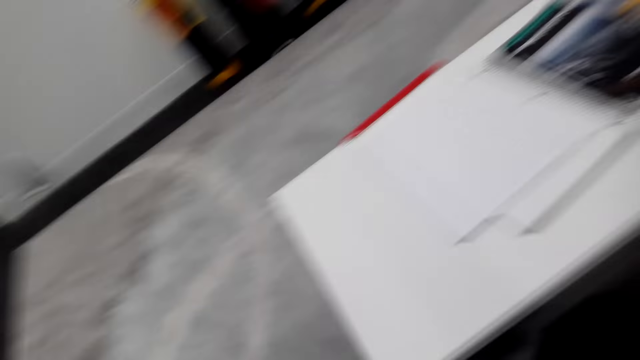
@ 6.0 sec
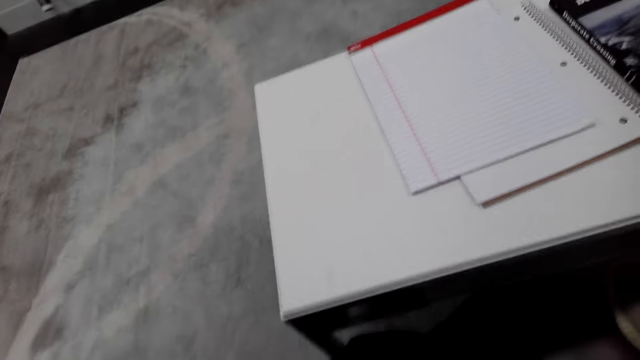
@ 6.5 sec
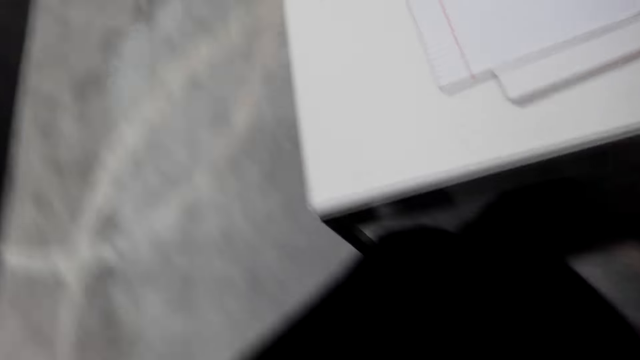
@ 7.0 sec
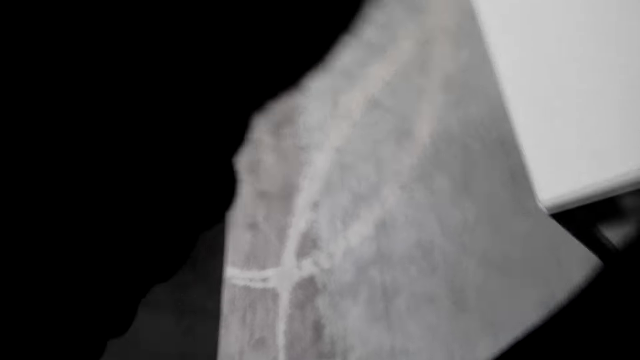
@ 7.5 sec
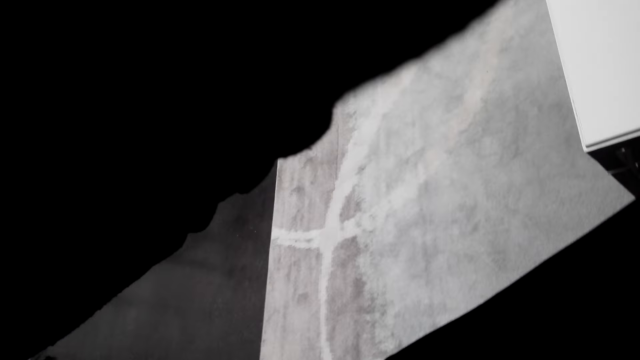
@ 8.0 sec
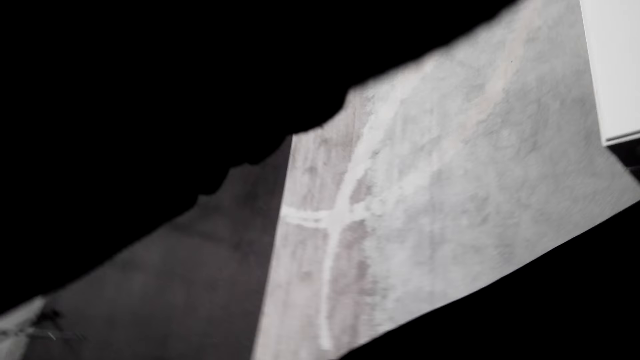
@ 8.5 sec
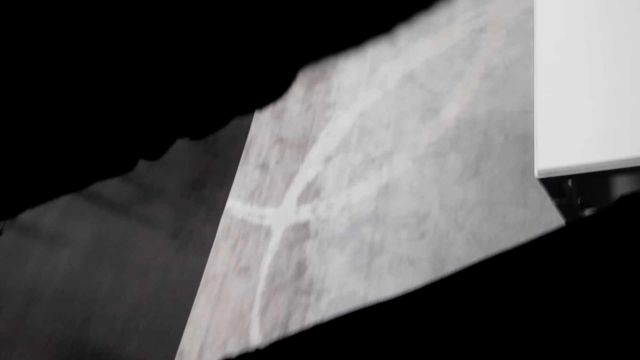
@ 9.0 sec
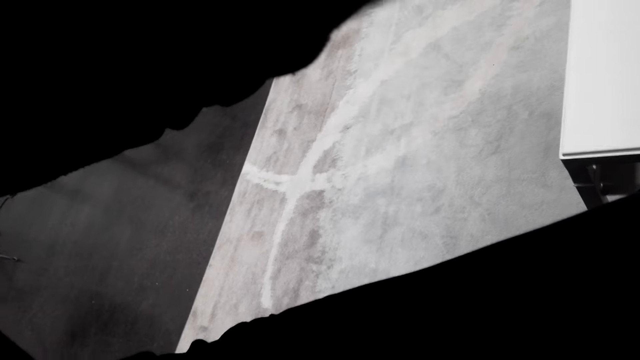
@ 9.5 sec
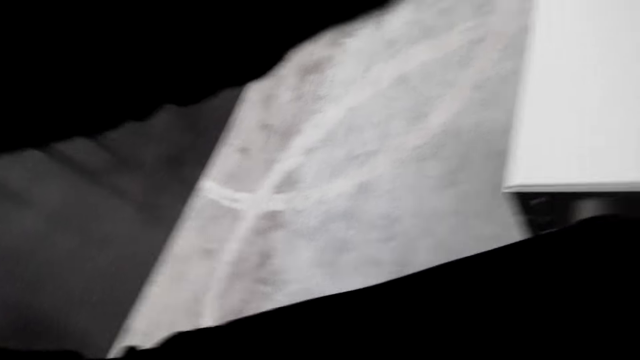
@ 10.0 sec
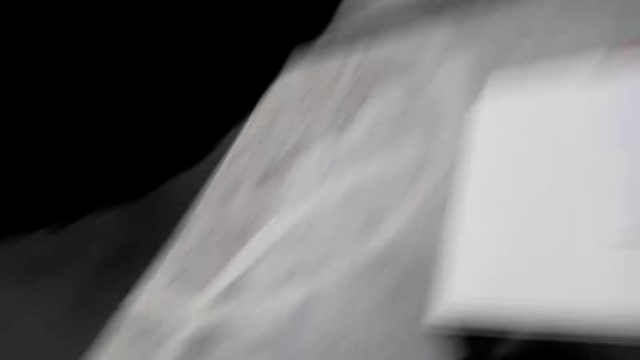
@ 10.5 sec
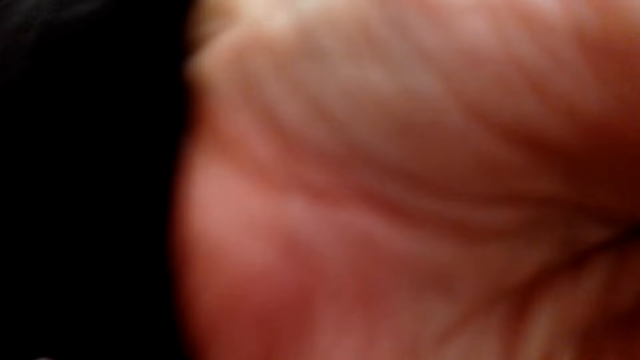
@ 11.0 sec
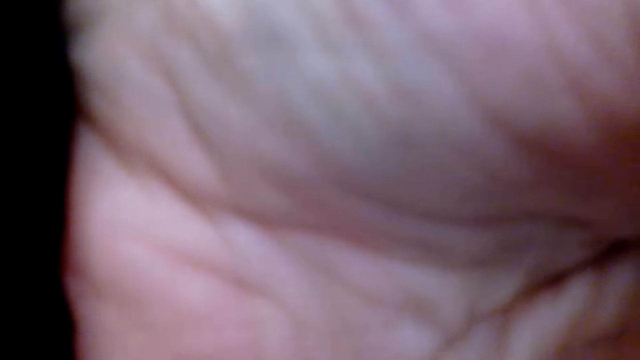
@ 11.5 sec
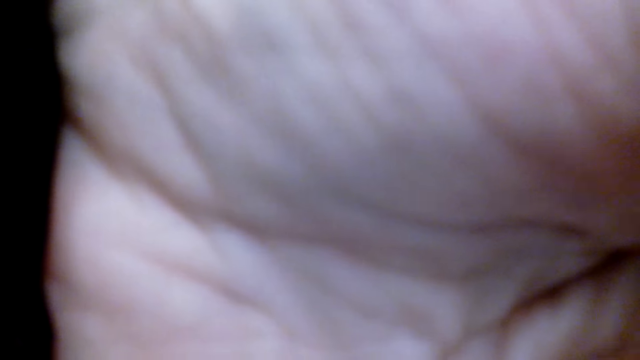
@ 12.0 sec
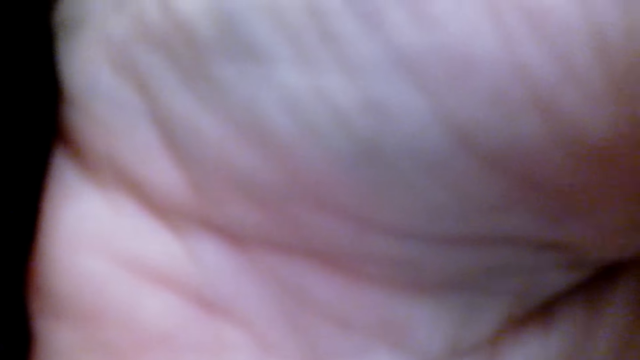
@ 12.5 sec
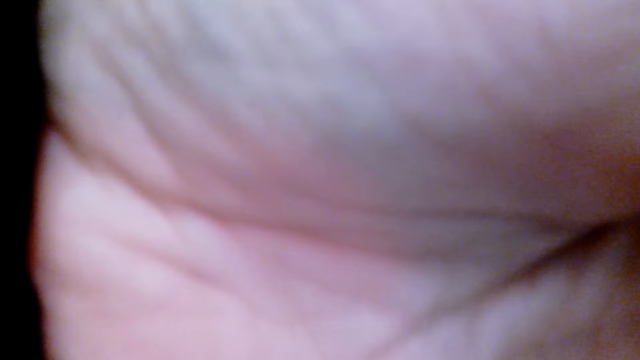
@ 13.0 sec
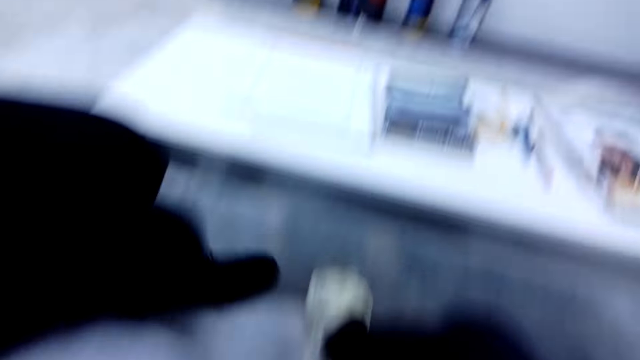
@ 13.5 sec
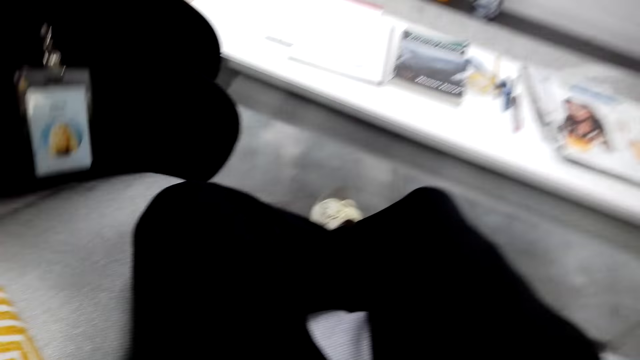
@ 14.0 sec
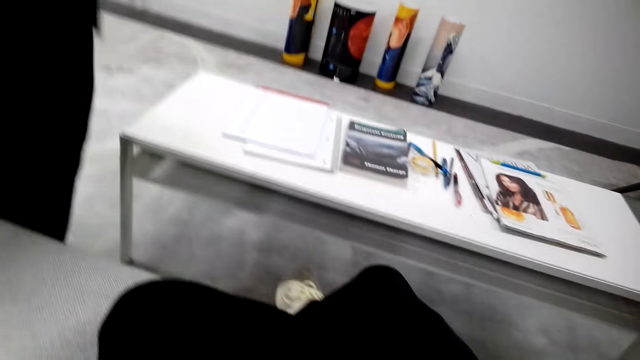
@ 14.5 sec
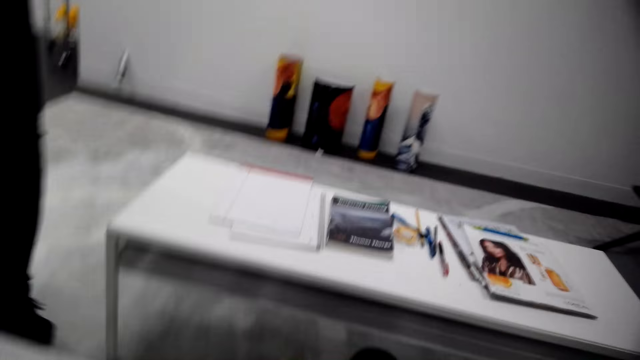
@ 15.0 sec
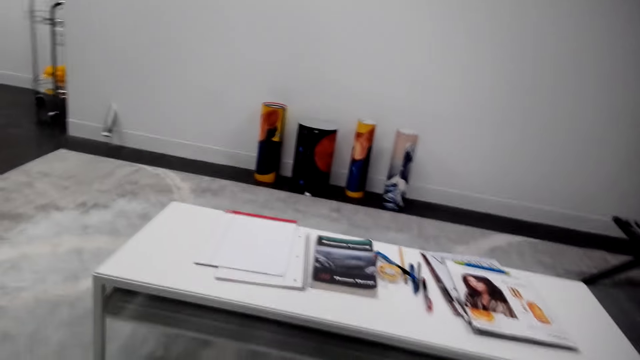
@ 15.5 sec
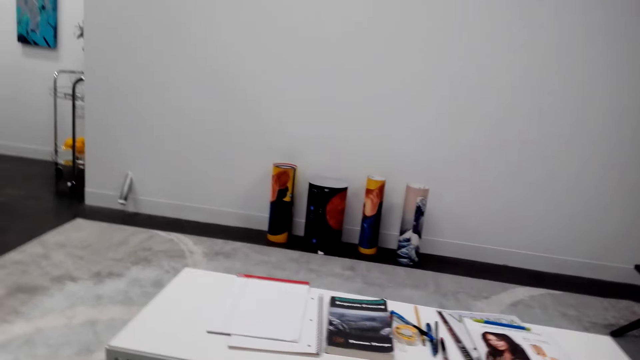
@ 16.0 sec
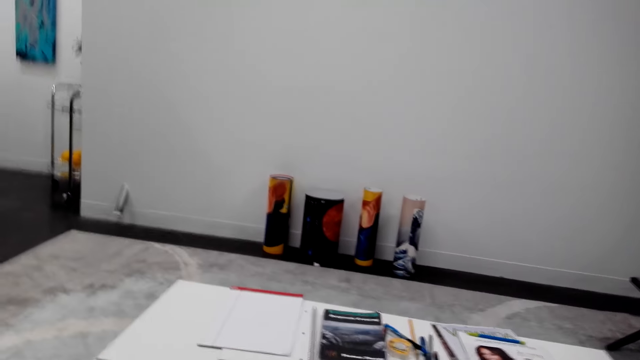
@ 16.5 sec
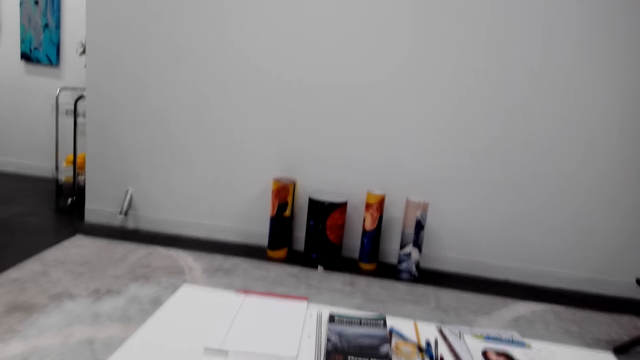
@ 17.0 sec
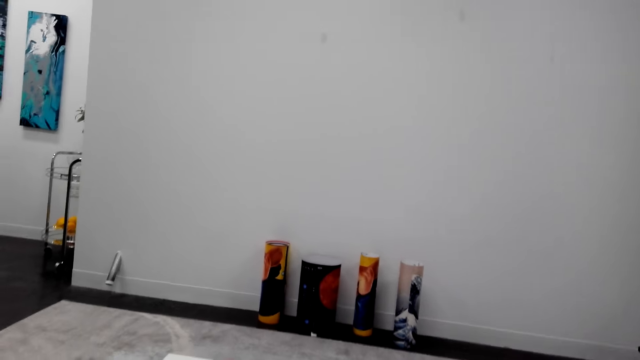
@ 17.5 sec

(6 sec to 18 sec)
A person adjusts the head camera for the camera wearer. The camera wearer touches the pogocam. The person removes a hand from the camera of the camera wearer. The person stands up and walks around.

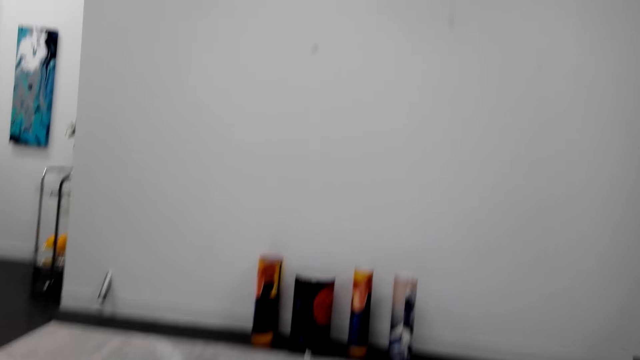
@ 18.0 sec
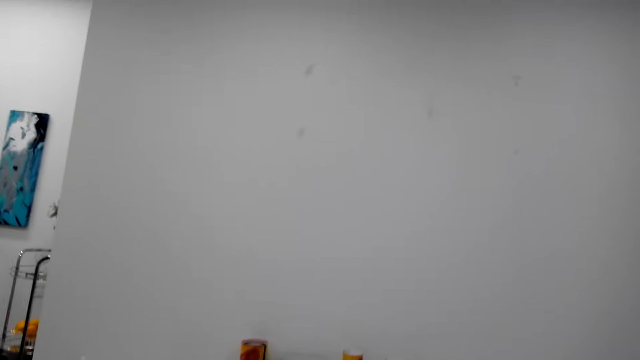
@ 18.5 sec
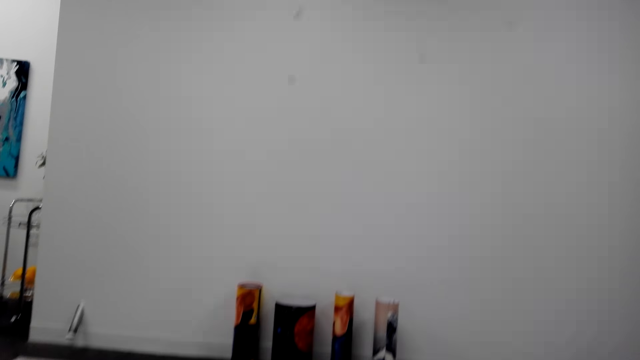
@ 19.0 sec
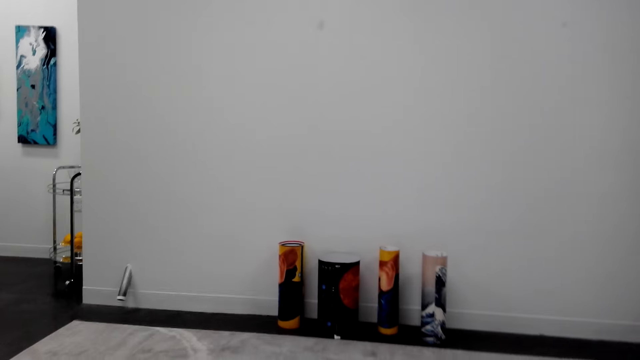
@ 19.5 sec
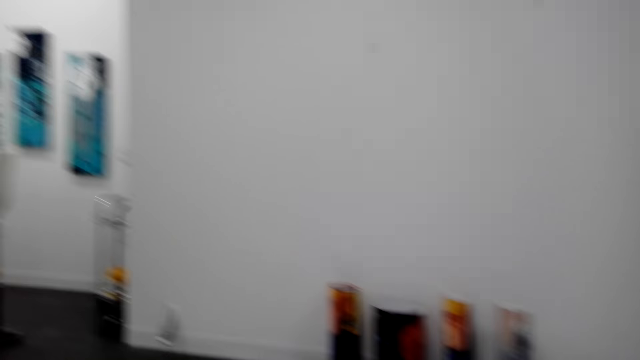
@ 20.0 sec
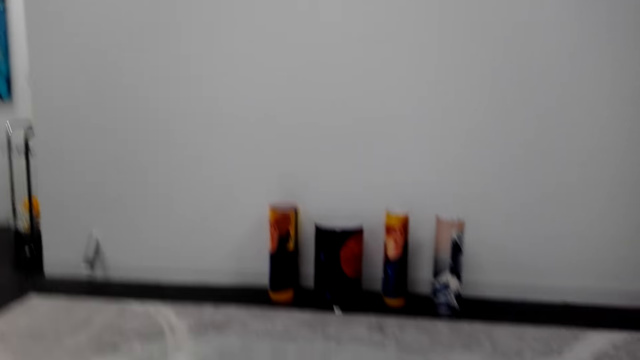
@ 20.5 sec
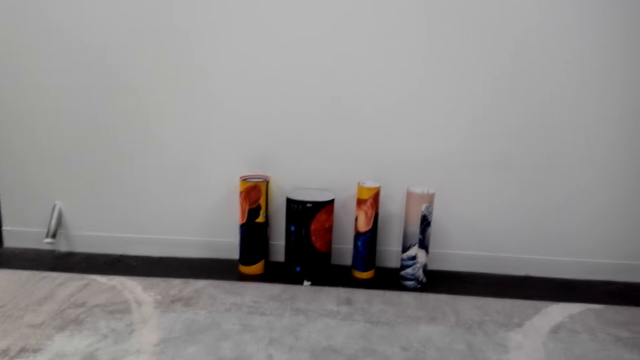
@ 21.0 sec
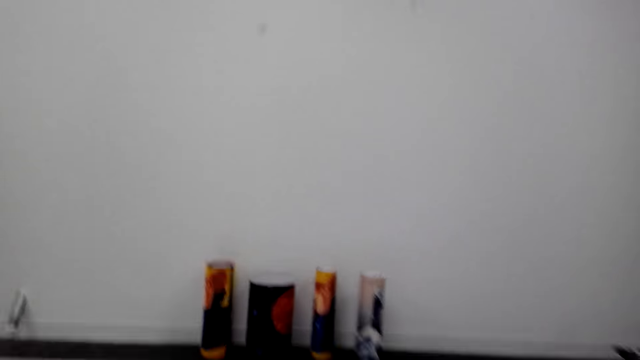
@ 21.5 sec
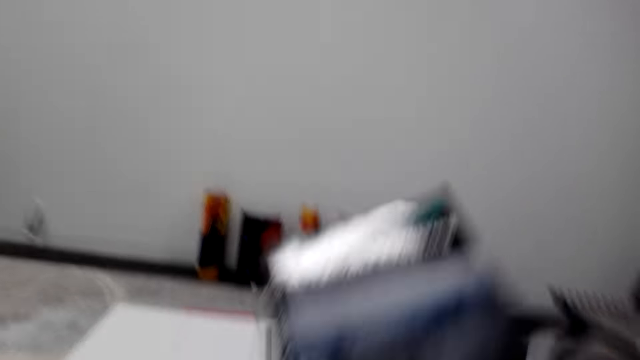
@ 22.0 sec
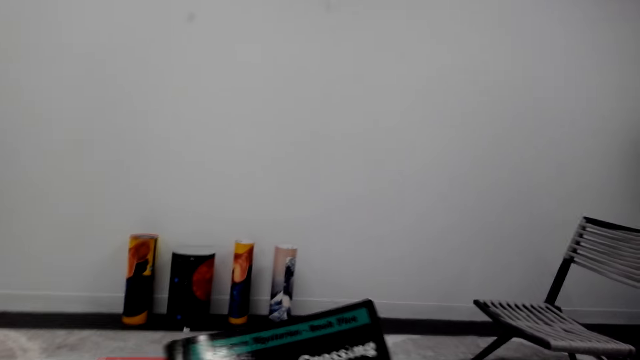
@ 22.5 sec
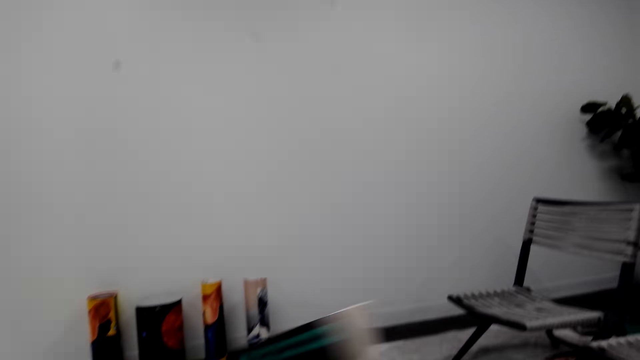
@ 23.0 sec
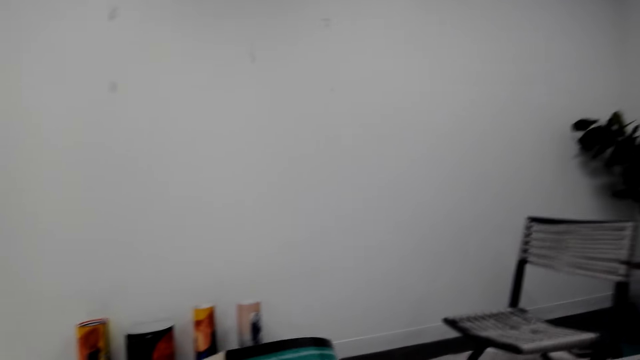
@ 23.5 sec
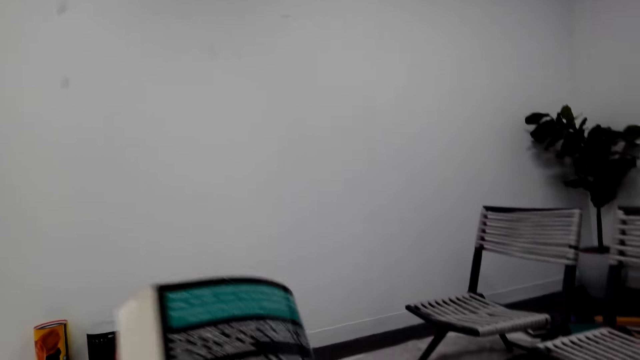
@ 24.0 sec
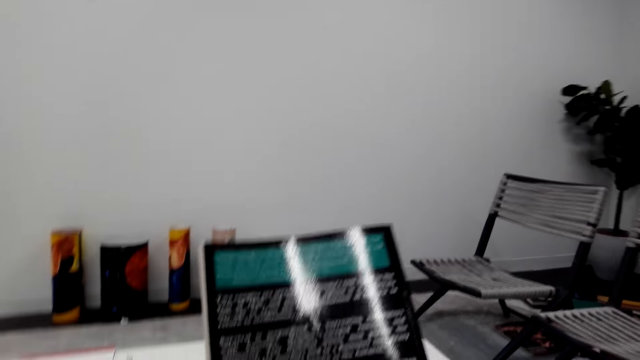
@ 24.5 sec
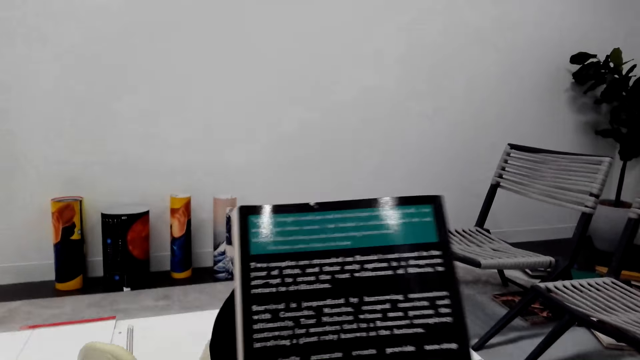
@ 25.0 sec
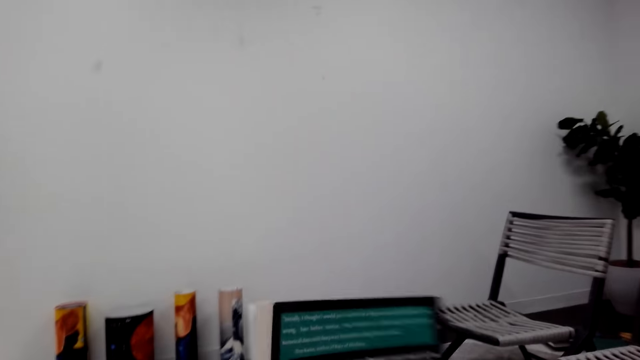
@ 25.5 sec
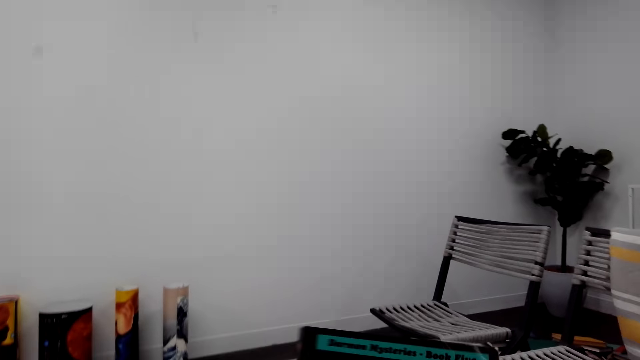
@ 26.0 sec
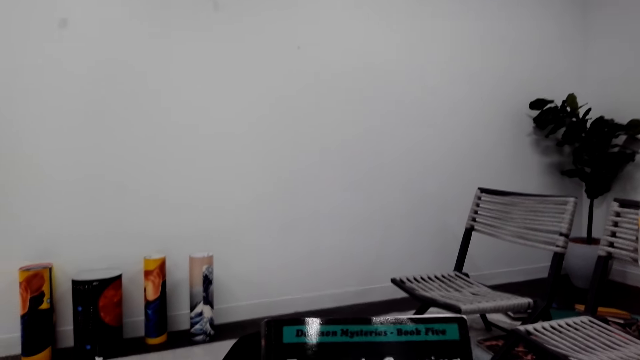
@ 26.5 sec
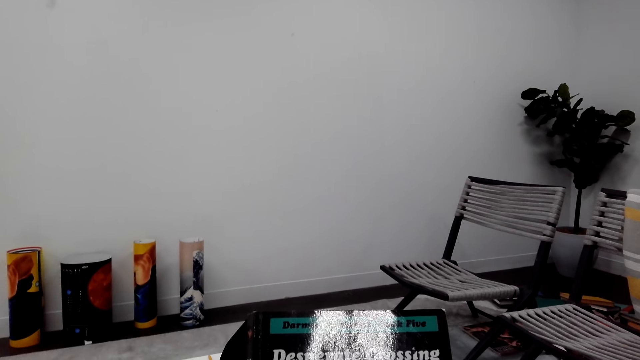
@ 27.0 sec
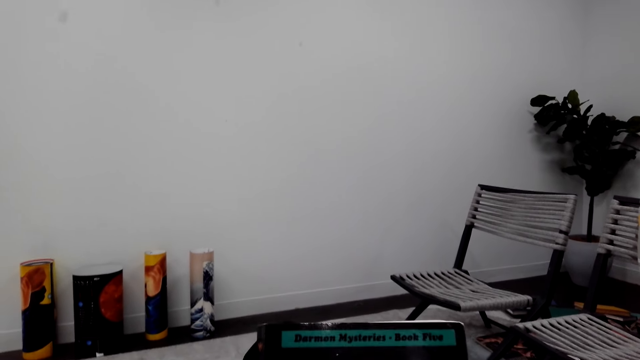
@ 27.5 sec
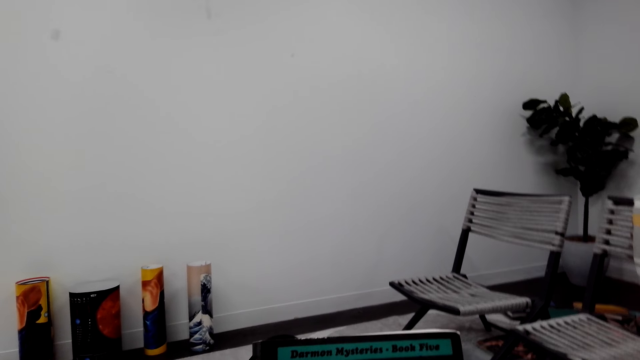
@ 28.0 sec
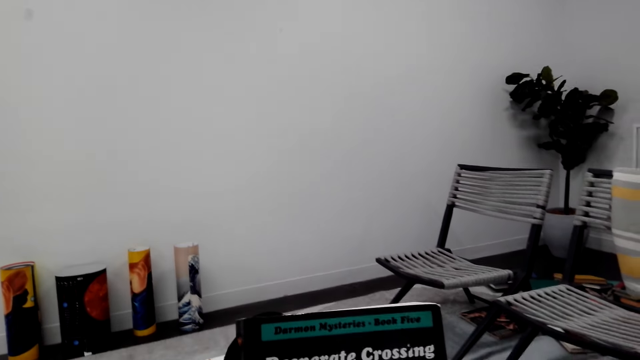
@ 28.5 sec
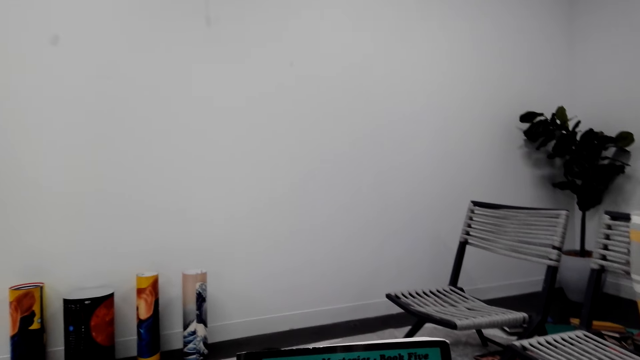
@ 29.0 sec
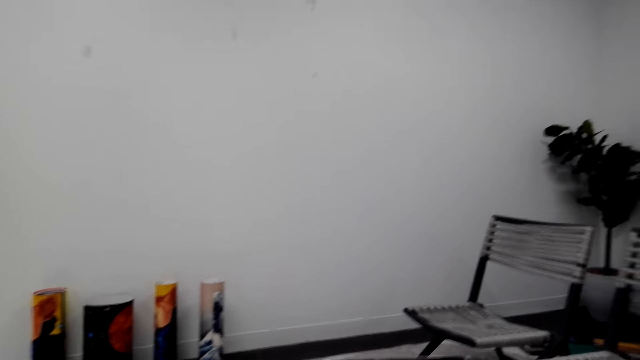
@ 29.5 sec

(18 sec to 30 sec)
The camera wearer looks around. They lower a hand. They take a novel on the table. They read the cover page of the novel. They turn the novel. They read the cover page of the novel.
